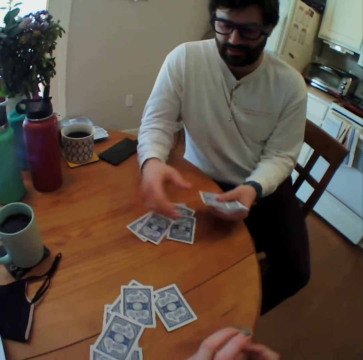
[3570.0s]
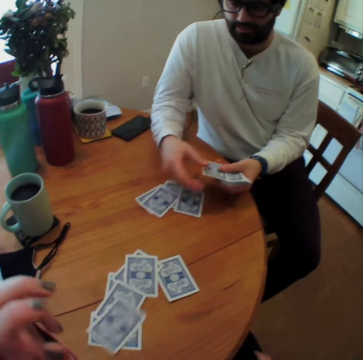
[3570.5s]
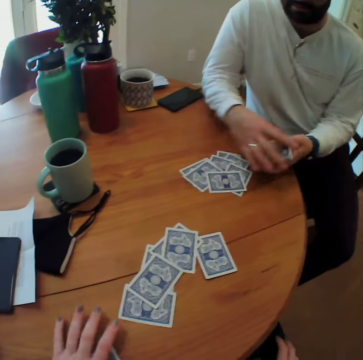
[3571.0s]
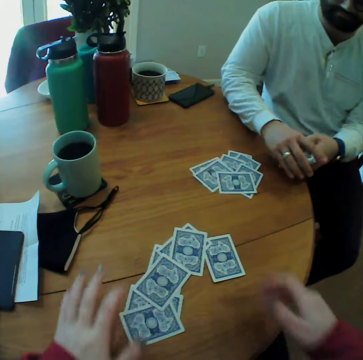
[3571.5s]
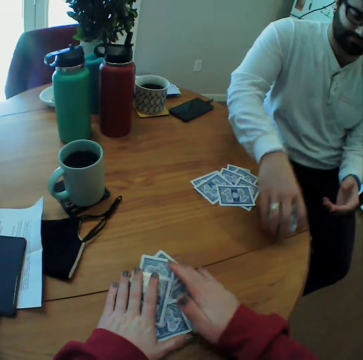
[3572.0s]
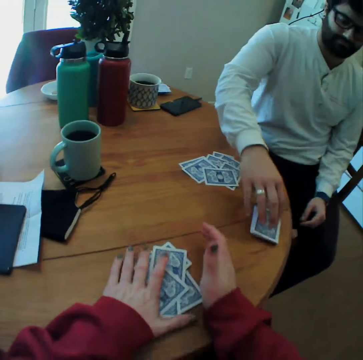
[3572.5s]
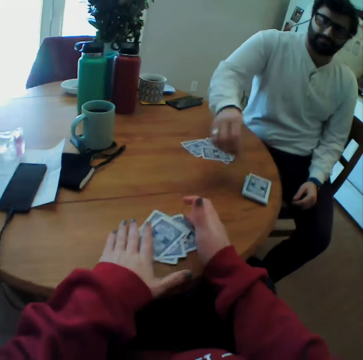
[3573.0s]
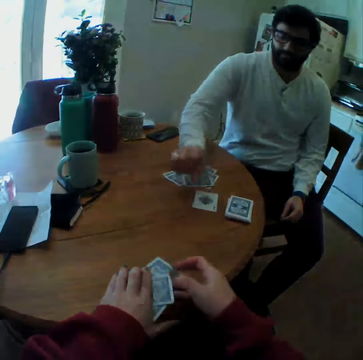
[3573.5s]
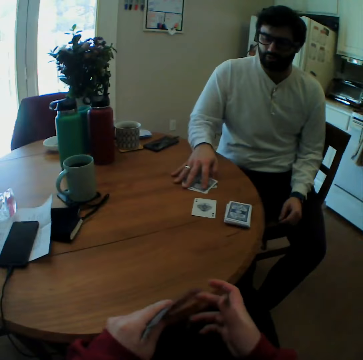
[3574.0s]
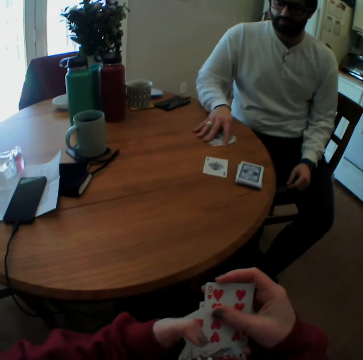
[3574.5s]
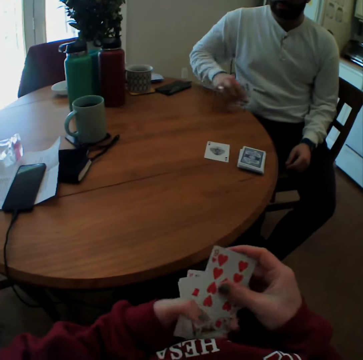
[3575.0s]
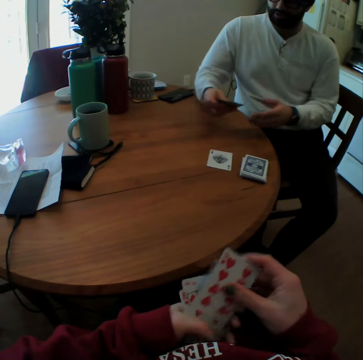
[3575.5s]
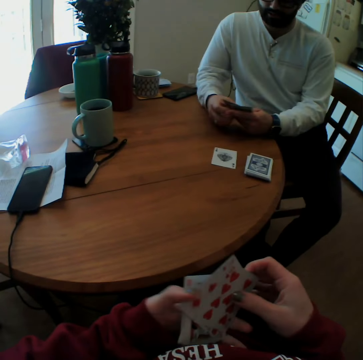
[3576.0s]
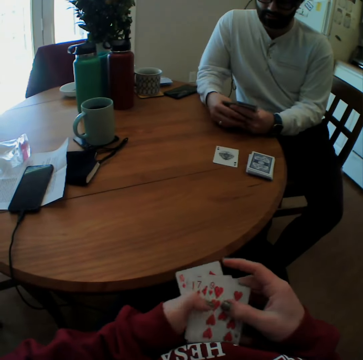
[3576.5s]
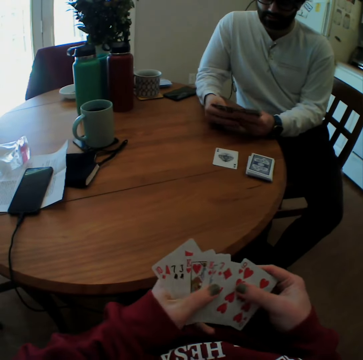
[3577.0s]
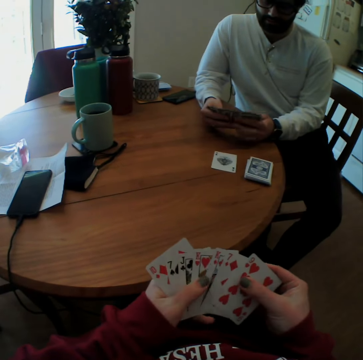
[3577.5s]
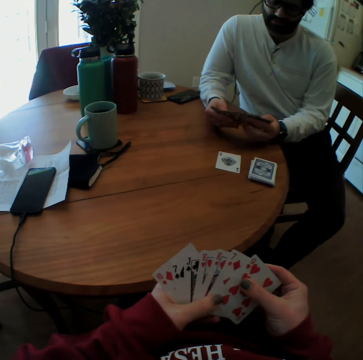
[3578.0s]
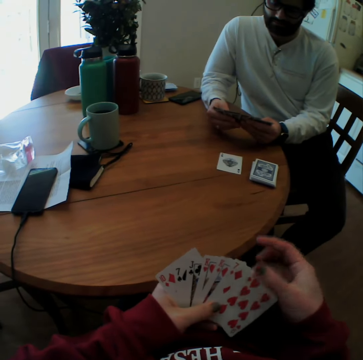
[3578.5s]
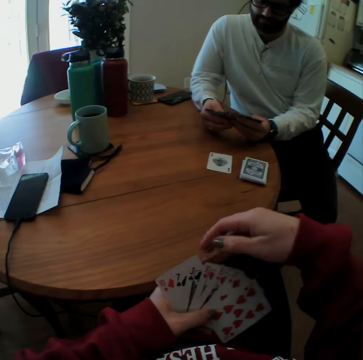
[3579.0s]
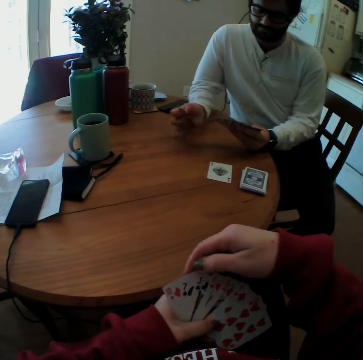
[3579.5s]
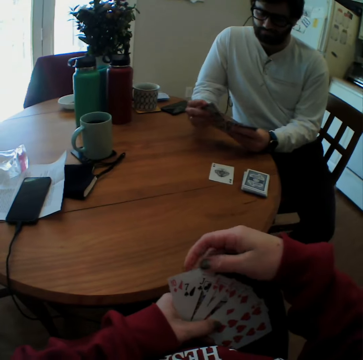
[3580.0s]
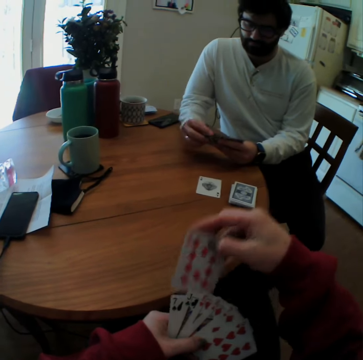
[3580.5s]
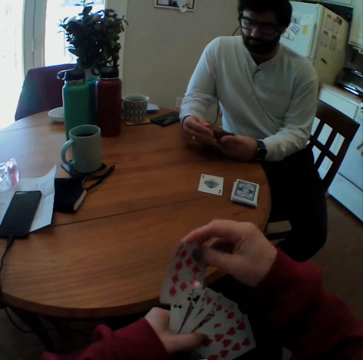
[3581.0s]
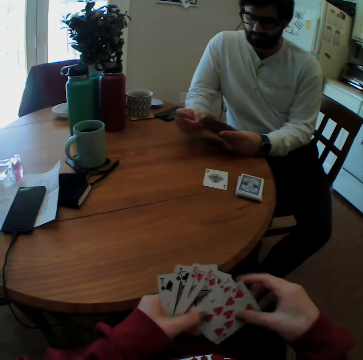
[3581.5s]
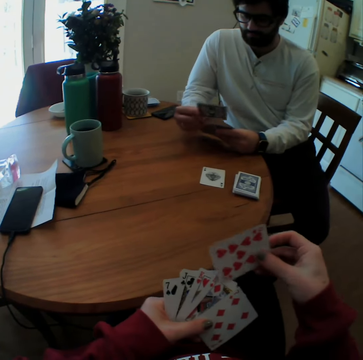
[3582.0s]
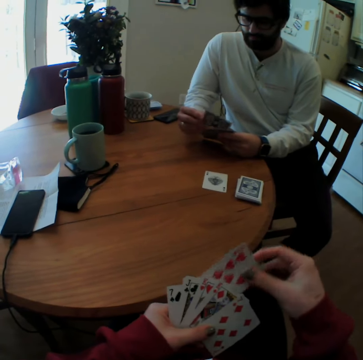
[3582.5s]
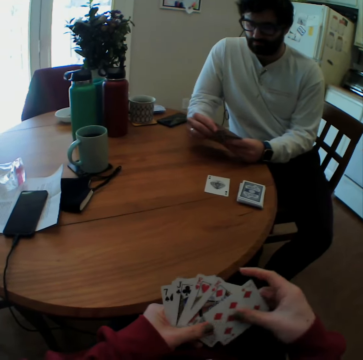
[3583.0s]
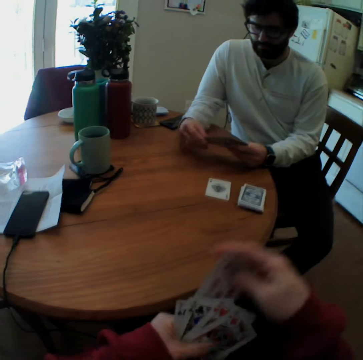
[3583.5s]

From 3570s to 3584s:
A person places cards on the table. The camera wearer collects the cards. They pick up the cards on the table. They look at the cards.

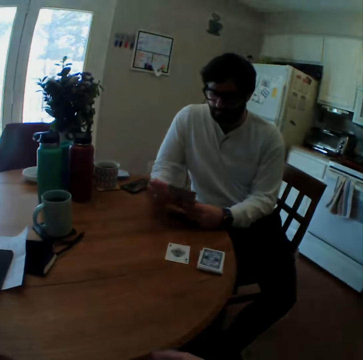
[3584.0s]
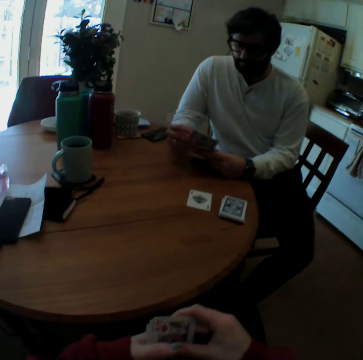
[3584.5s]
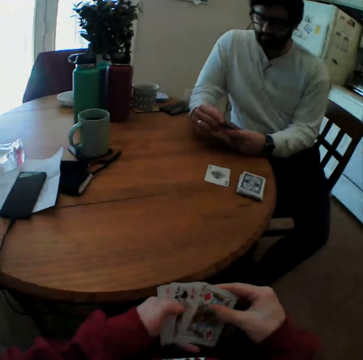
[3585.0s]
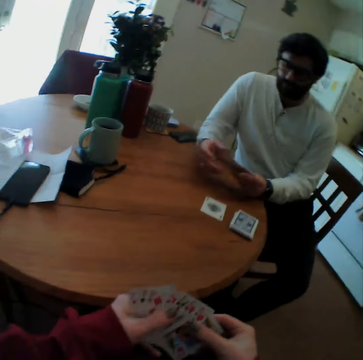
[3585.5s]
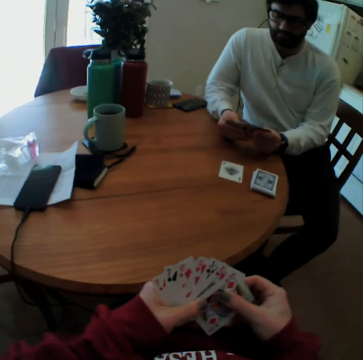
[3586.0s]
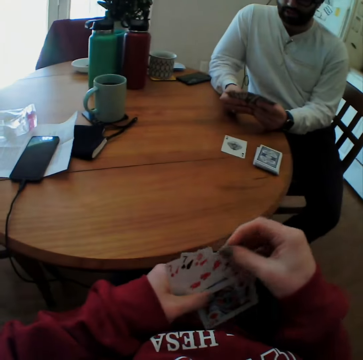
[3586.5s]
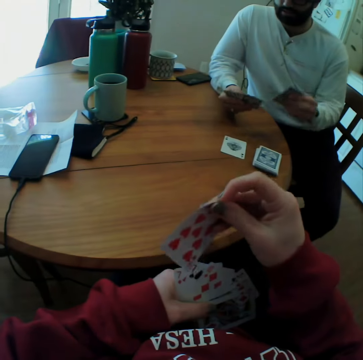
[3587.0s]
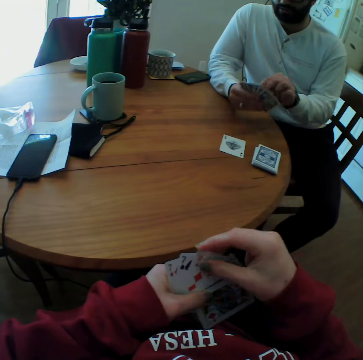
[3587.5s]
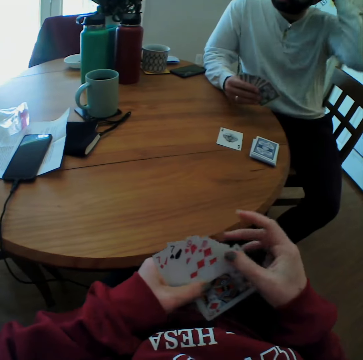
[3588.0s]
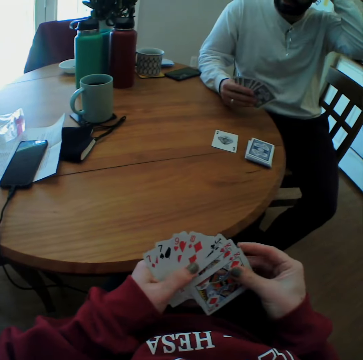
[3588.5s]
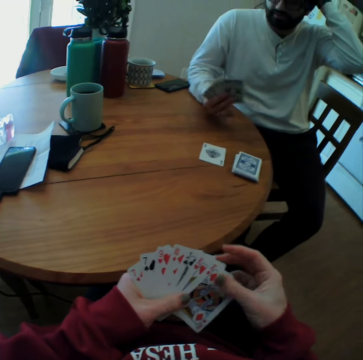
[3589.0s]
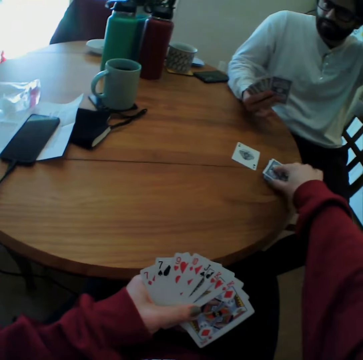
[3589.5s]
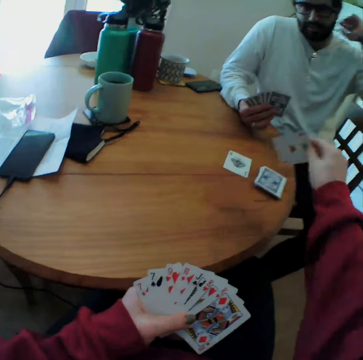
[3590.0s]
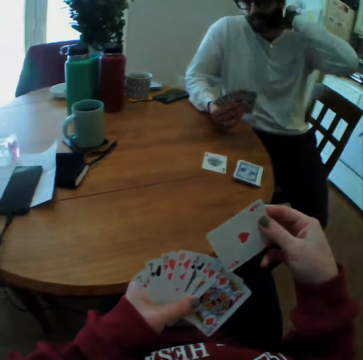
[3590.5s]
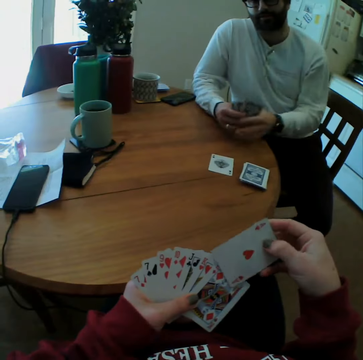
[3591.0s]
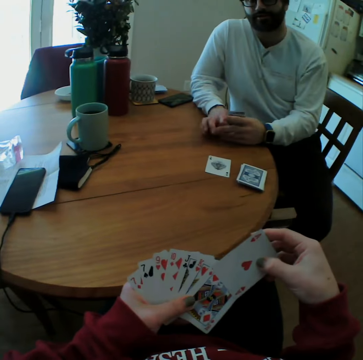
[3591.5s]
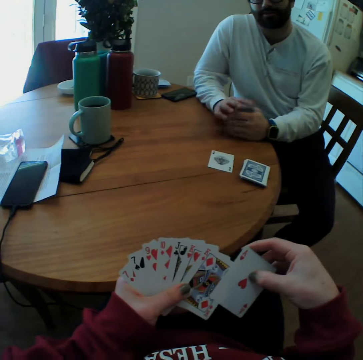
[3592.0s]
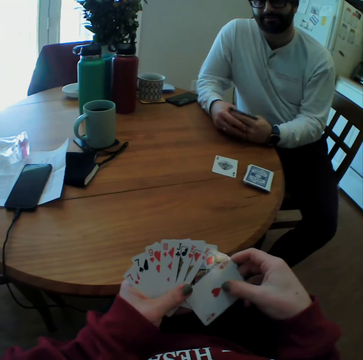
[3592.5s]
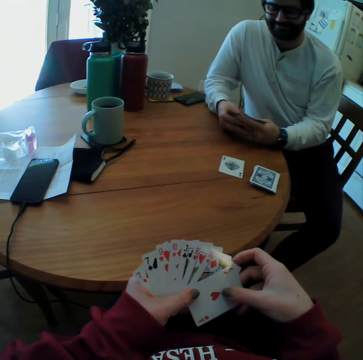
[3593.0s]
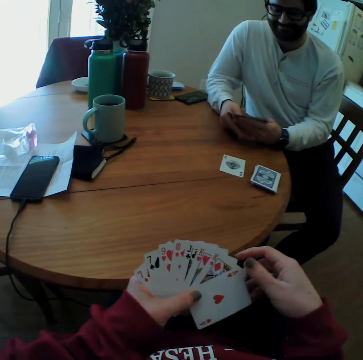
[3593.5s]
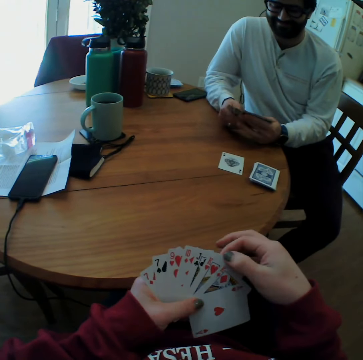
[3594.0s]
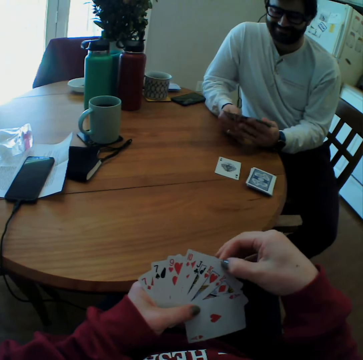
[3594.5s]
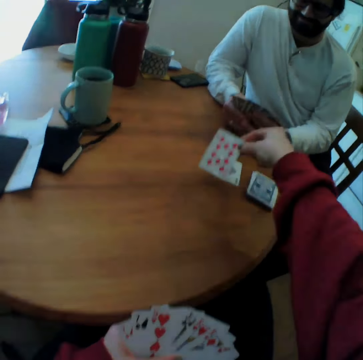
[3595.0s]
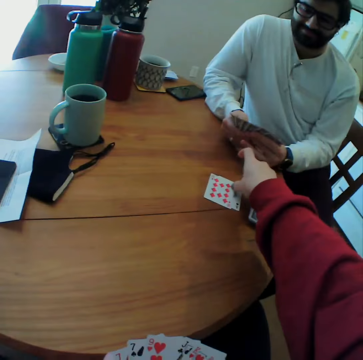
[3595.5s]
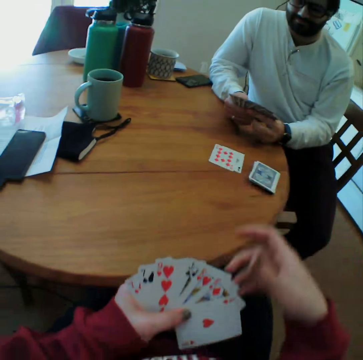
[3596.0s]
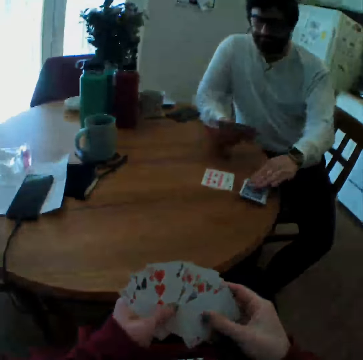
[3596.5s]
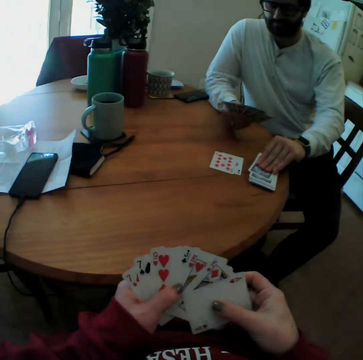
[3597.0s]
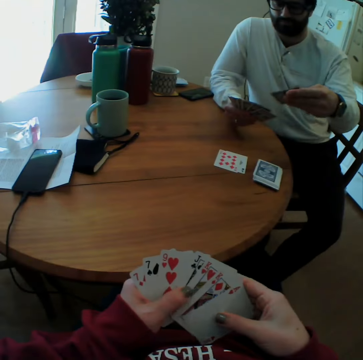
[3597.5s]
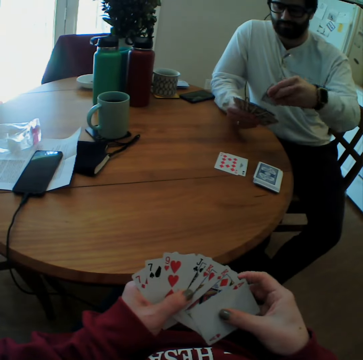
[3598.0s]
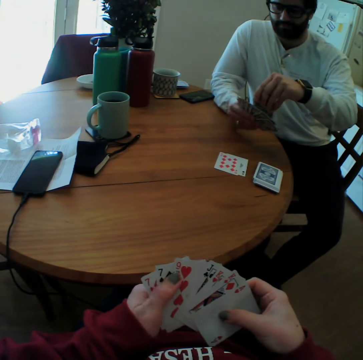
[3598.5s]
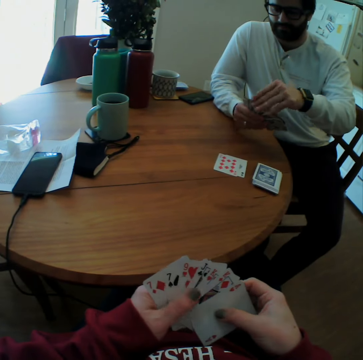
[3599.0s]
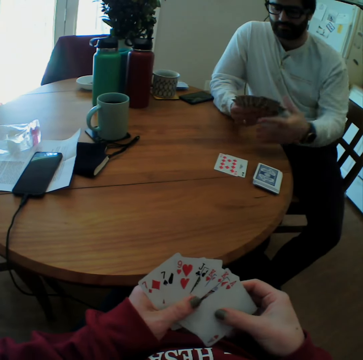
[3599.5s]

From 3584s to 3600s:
The camera wearer picks a card on the table. They put the card on the table. A man picks a card on the table.

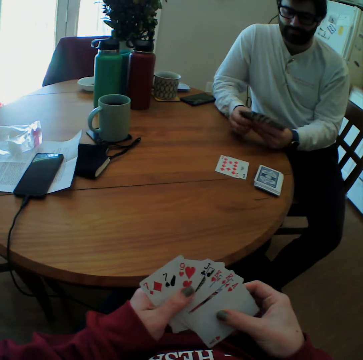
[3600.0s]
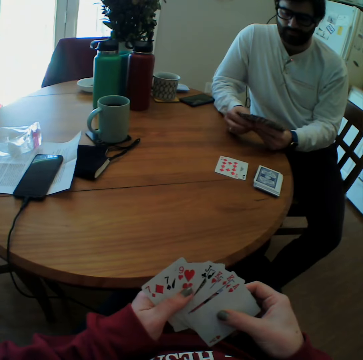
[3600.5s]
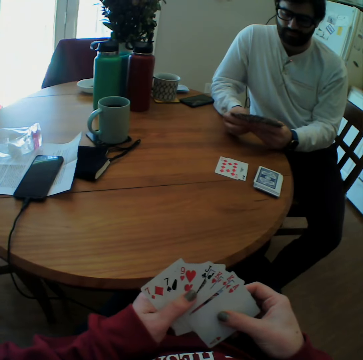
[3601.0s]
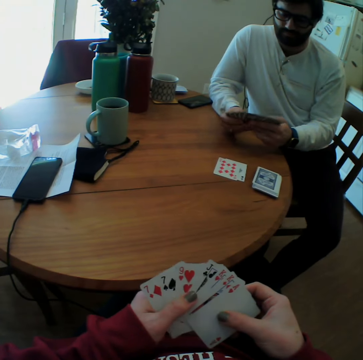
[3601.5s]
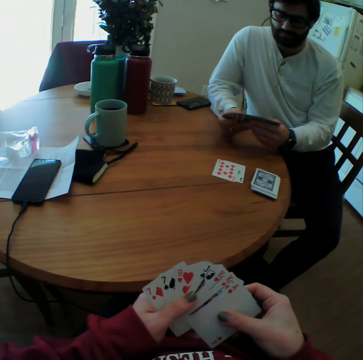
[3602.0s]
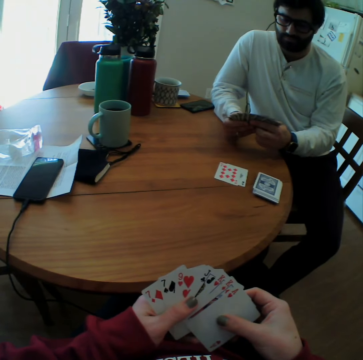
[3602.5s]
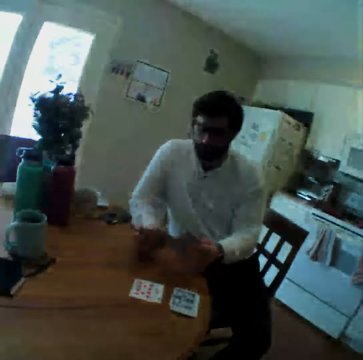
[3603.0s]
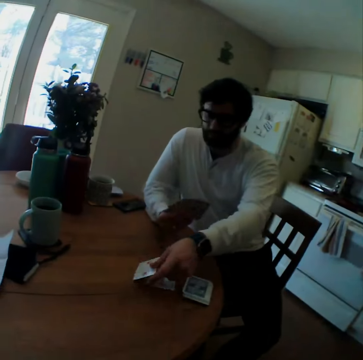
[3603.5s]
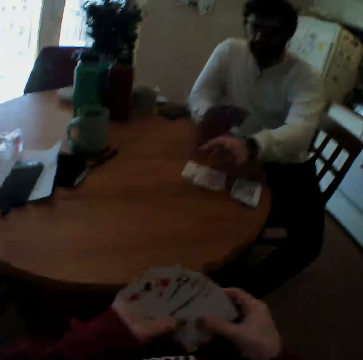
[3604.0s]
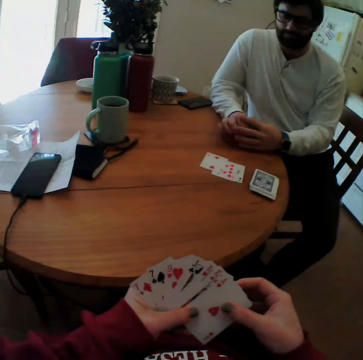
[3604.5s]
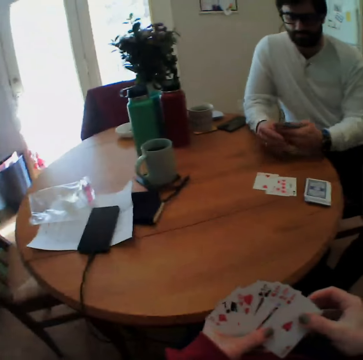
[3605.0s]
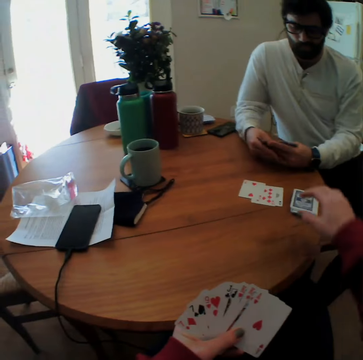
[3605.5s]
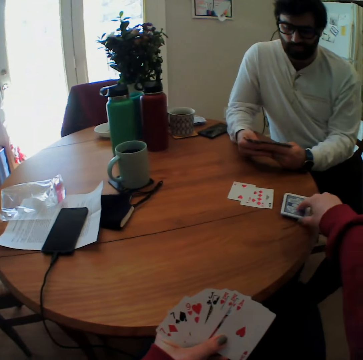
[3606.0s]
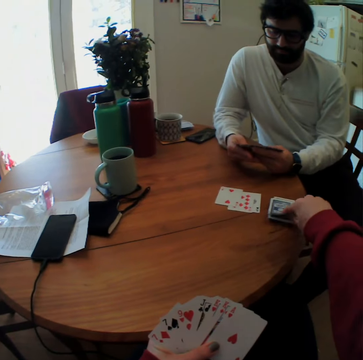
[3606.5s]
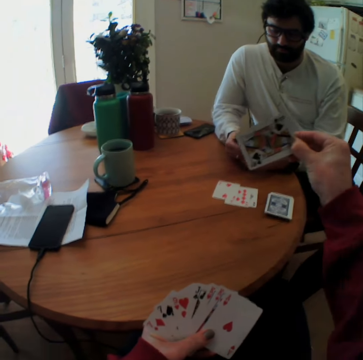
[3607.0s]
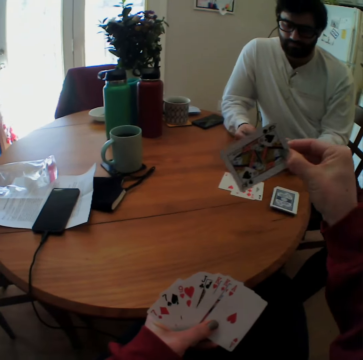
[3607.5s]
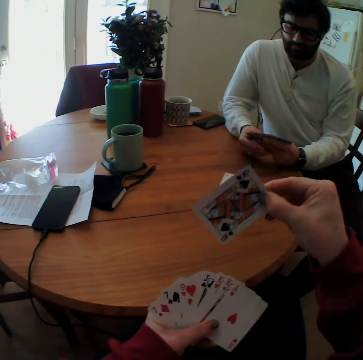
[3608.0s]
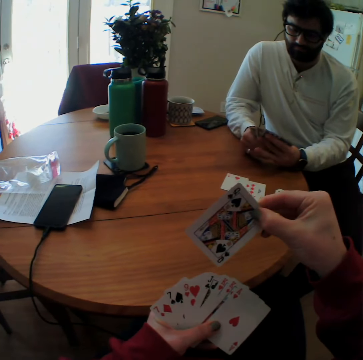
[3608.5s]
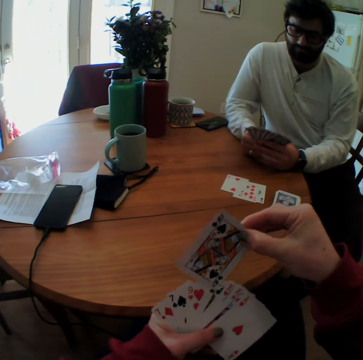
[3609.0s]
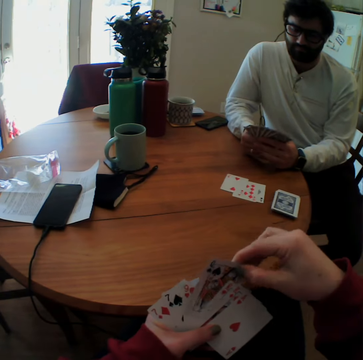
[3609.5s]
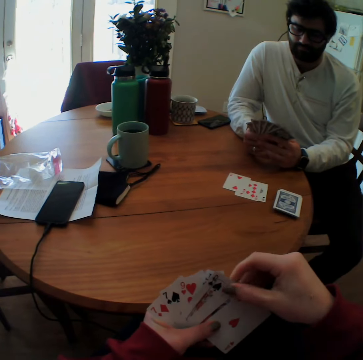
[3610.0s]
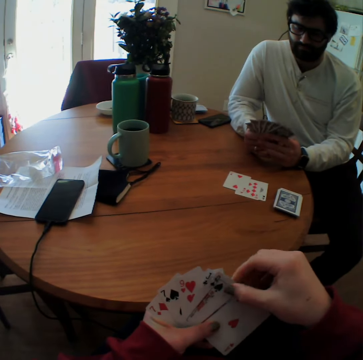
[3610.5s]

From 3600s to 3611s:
The man looks at the cards. The man puts the card on the table. The camera wearer picks a card on the table. They look at the cards.
